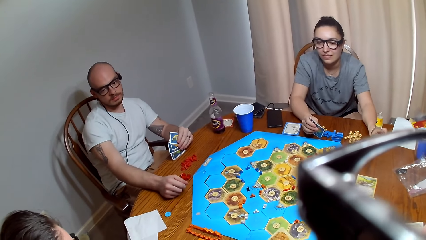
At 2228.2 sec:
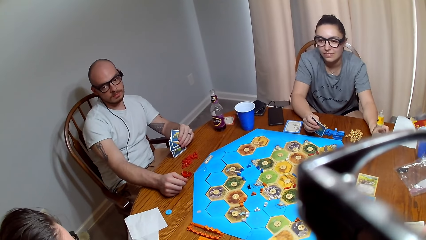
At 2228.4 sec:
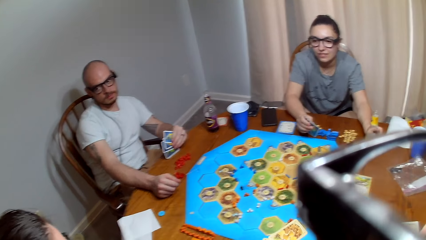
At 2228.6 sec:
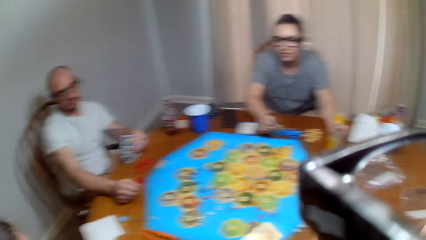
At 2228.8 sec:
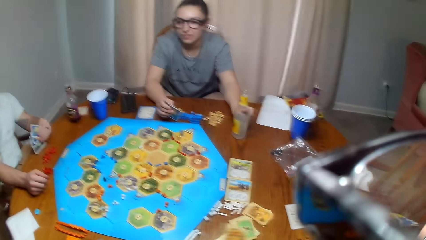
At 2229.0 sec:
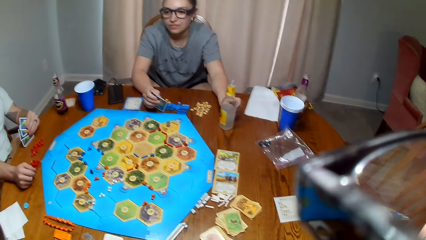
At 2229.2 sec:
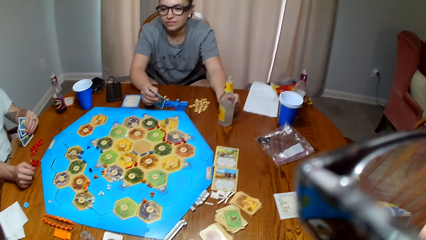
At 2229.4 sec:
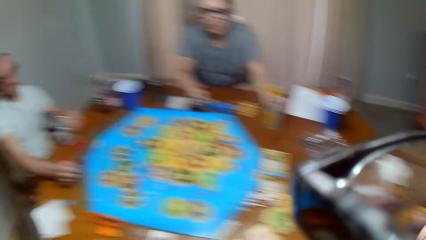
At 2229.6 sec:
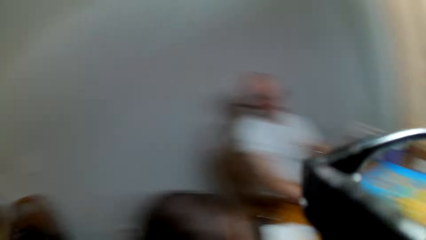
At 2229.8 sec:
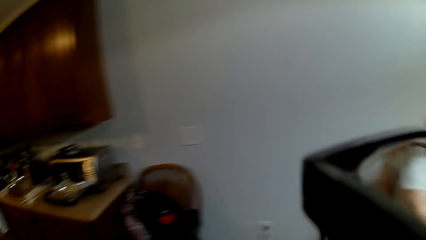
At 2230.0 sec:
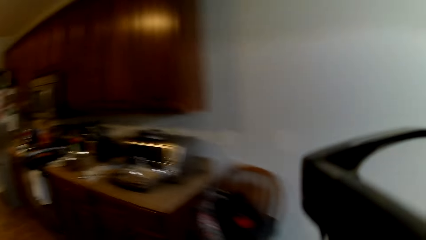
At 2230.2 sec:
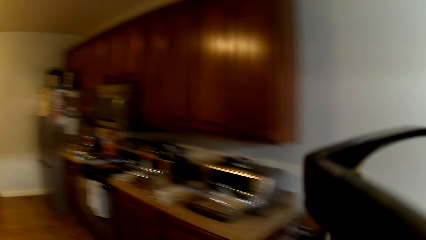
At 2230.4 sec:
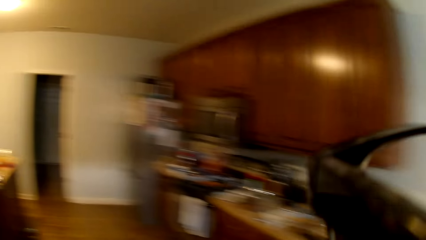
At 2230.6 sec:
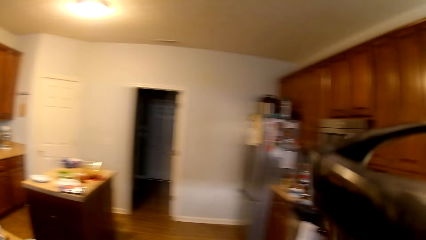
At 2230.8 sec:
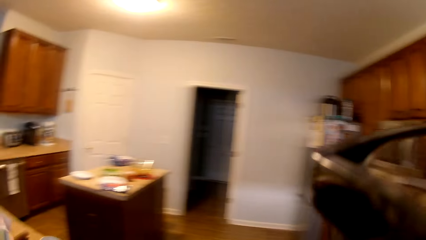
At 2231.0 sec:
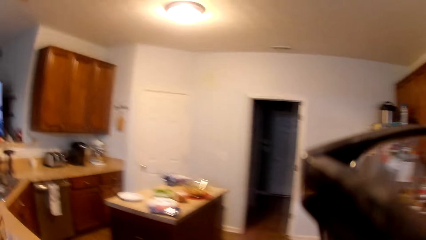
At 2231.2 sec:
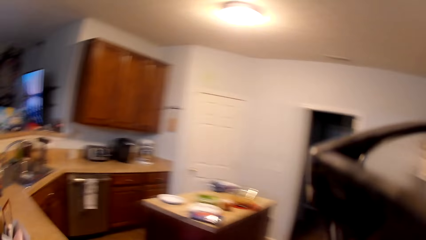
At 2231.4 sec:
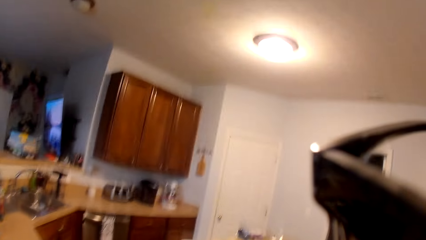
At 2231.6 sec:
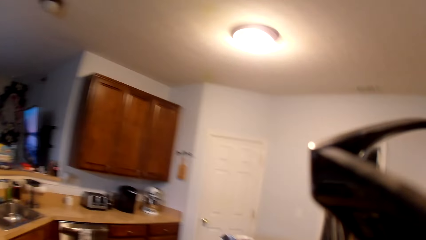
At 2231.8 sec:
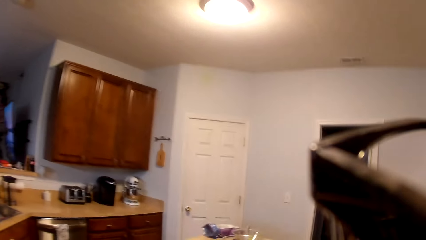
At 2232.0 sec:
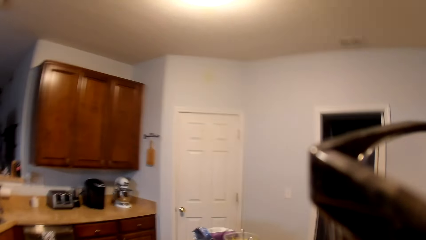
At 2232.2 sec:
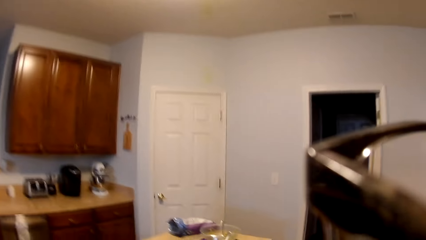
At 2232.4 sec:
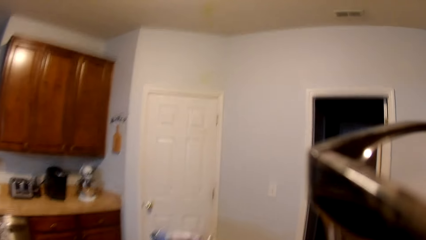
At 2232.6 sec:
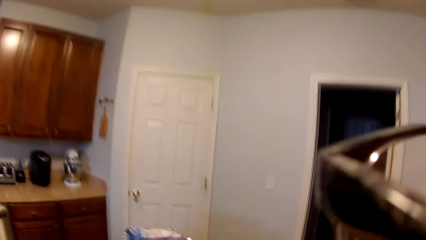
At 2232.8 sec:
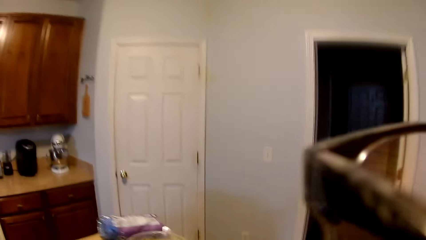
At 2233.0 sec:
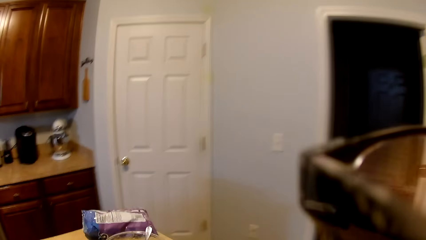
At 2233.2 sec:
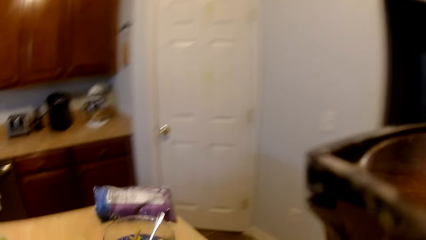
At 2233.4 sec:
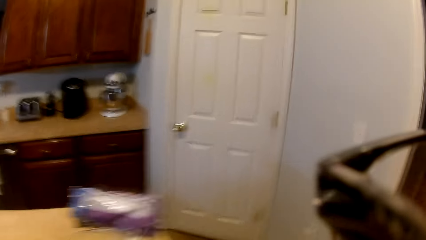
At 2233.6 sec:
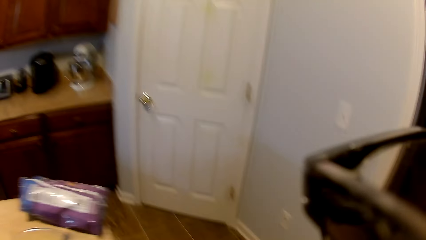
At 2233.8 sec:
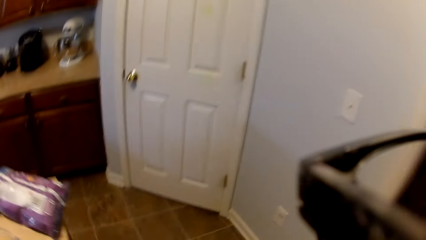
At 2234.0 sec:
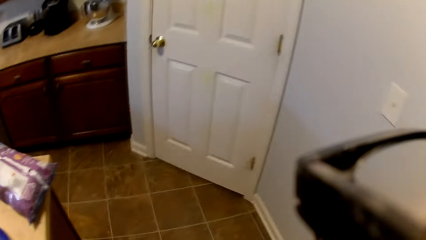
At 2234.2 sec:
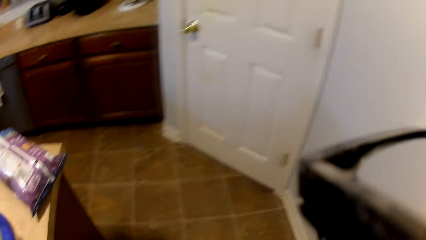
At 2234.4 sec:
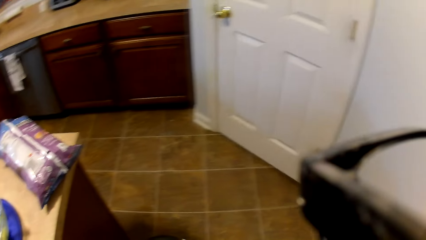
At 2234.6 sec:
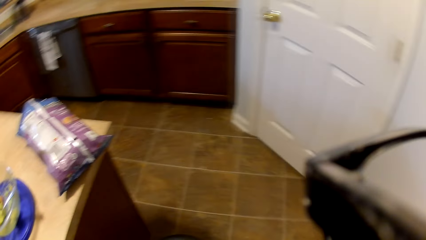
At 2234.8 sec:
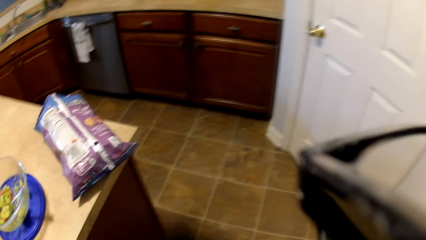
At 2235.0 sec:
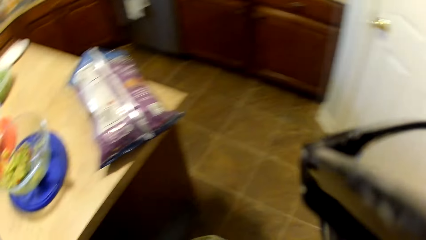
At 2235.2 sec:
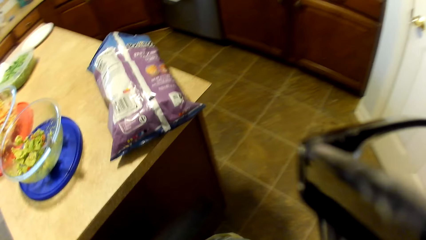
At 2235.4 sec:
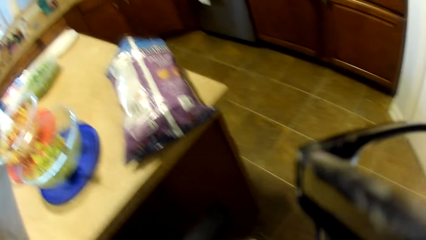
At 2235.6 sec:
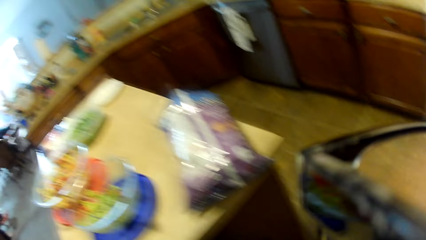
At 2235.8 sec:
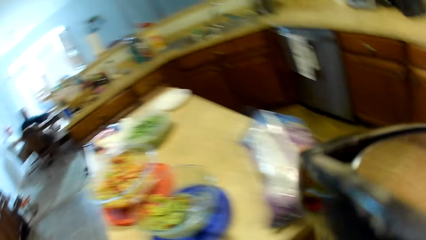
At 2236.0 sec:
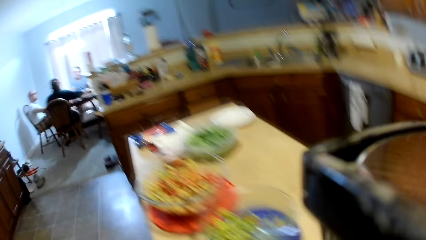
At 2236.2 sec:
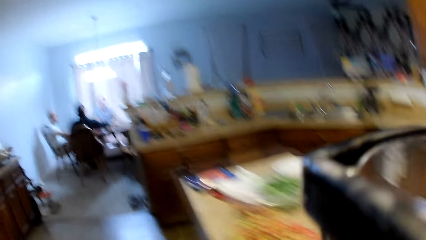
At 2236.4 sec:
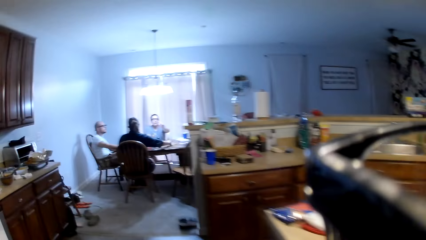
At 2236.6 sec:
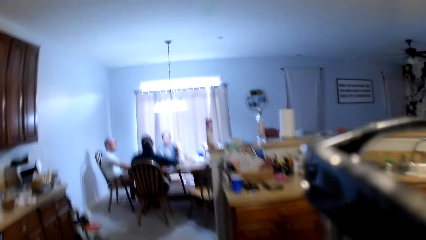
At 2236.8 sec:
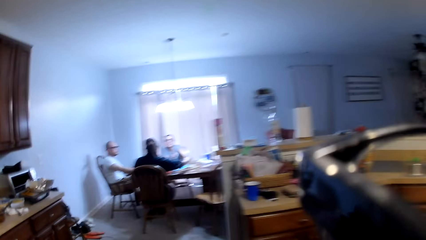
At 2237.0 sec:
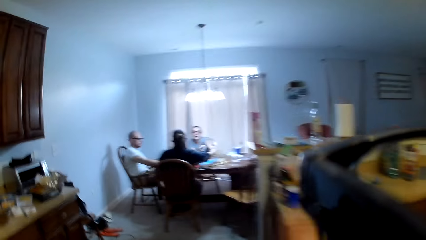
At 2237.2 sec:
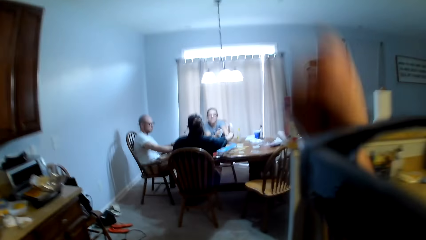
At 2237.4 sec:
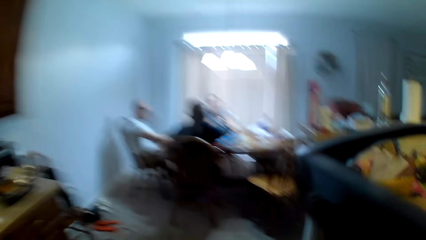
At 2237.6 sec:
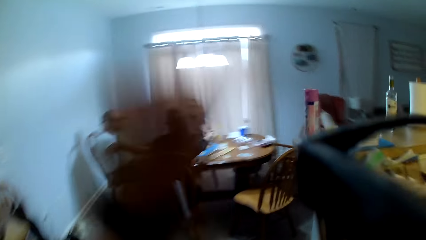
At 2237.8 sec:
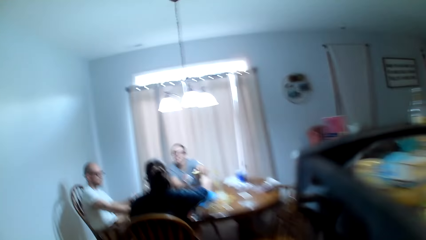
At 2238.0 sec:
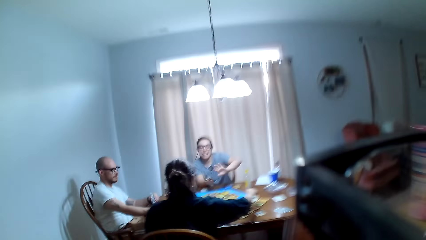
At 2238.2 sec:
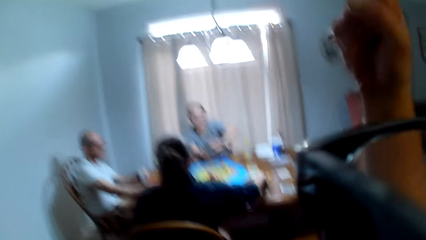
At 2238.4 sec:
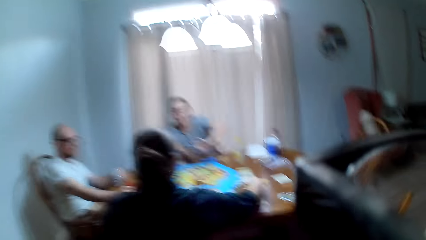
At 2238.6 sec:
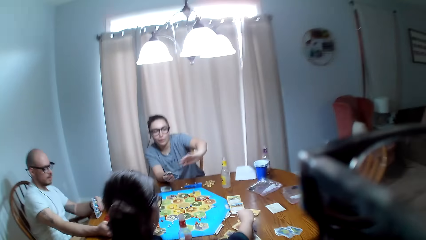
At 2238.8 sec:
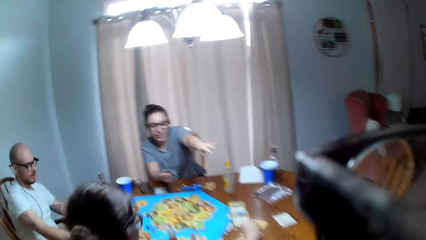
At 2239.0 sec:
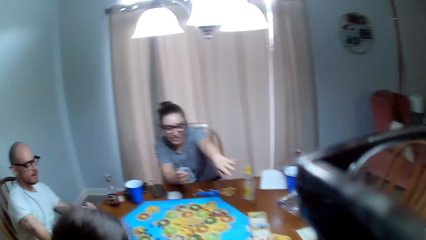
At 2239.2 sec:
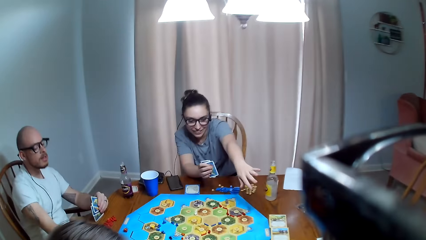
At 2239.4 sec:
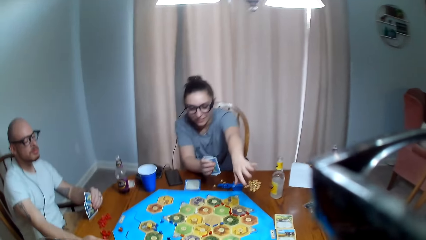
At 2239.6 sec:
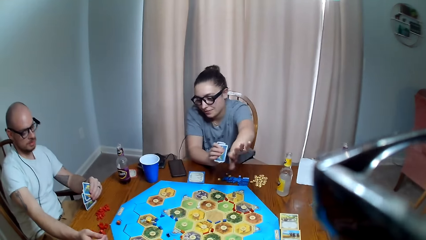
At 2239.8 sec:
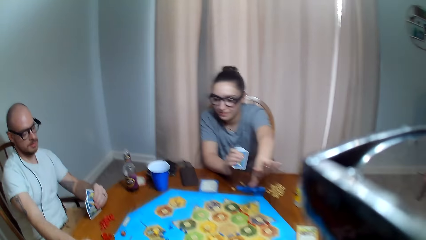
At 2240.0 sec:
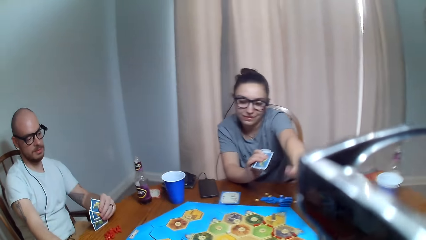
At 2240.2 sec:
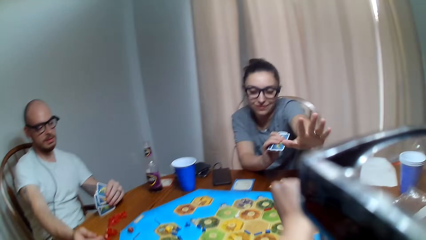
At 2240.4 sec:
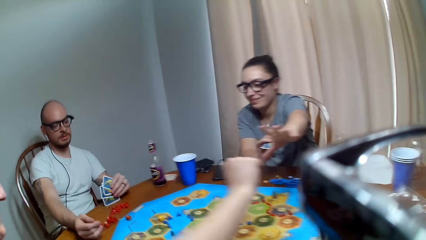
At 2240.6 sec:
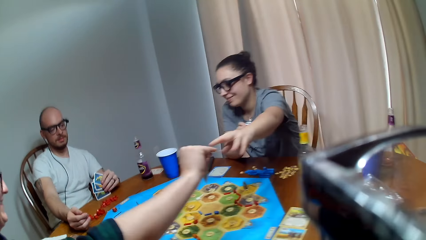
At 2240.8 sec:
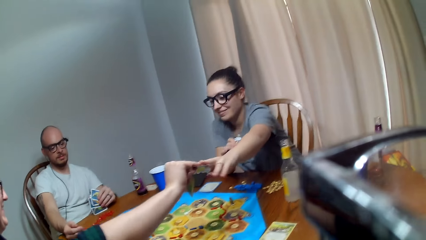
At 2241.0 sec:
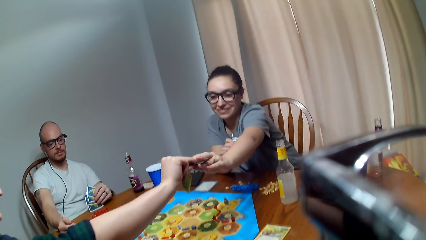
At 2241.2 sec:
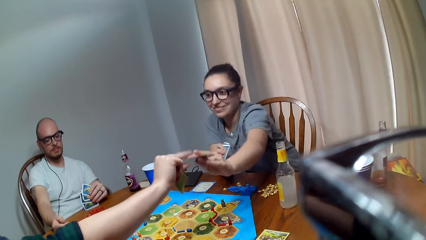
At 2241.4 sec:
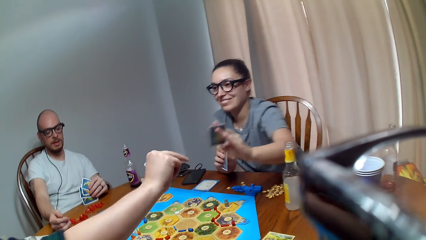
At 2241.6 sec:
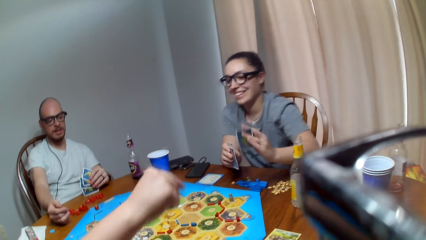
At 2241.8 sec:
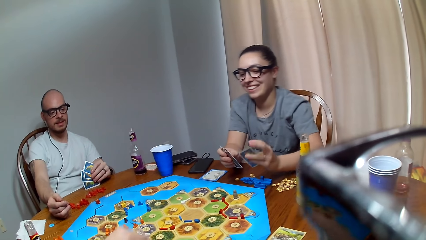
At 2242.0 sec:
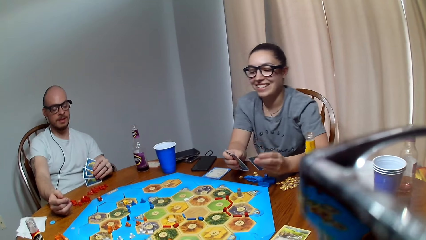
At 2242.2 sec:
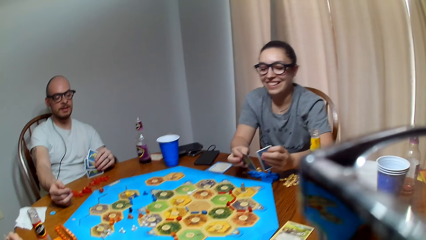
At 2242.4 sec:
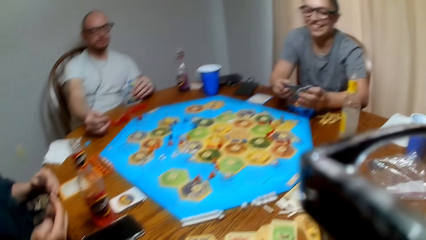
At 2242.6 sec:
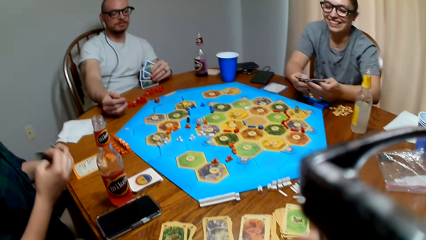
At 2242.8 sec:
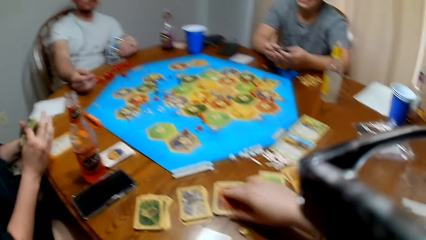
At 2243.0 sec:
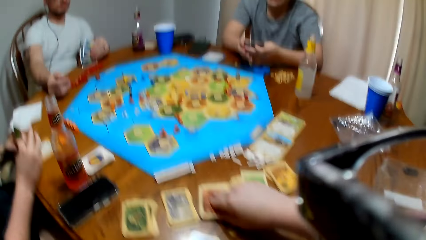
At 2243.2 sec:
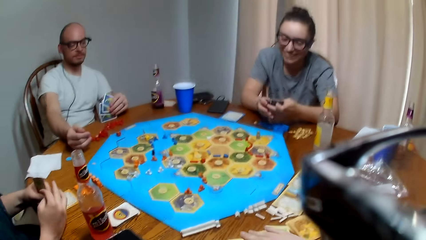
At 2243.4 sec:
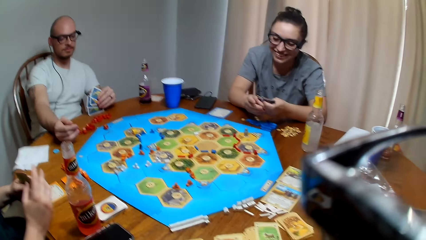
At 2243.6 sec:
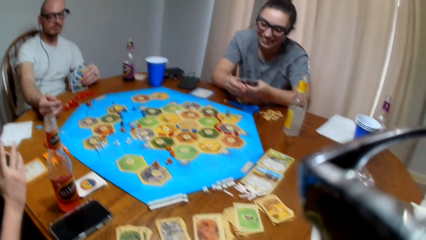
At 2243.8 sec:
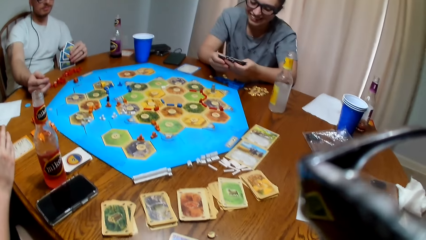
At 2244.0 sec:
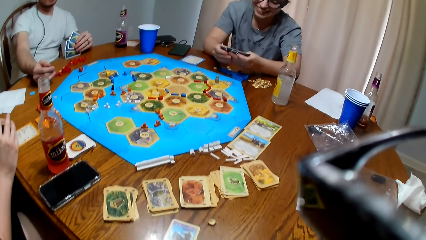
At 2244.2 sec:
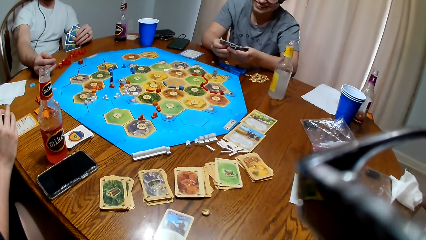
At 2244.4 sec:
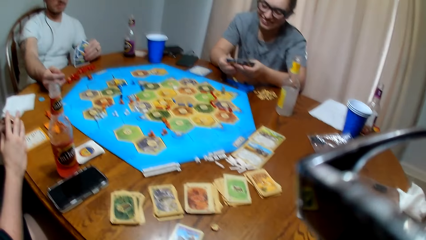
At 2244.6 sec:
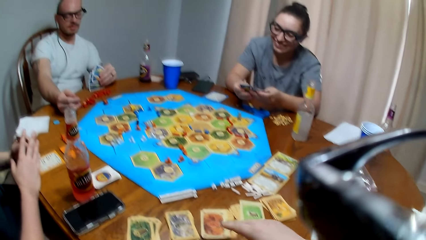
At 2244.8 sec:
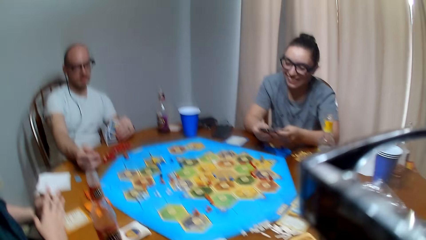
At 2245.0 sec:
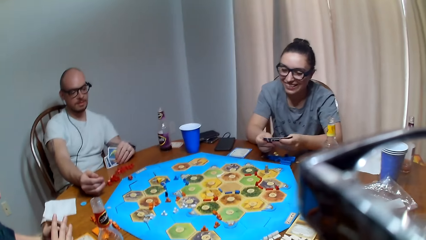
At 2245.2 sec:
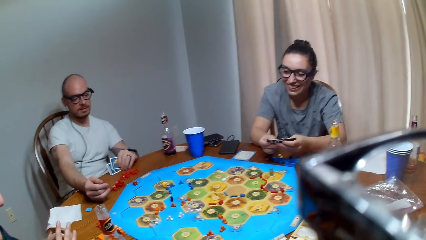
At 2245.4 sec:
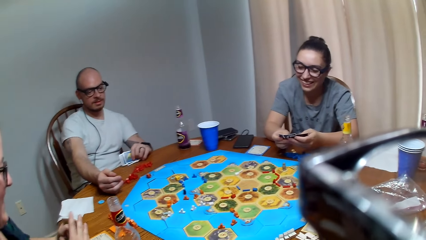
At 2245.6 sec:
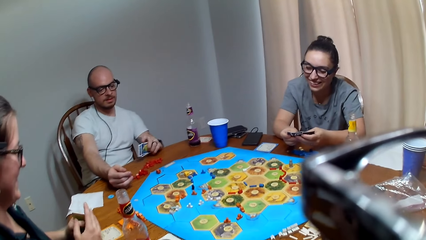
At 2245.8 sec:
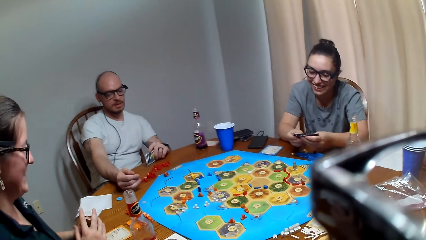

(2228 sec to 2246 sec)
The camera wearer moves to the kitchen. They speak loudly. They move back to the table. A man makes a sound. A woman picks a card from another woman. The camera wearer hands over a card to the first woman. The man speaks to the other woman. The camera wearer picks a card on the table. They speak to the other woman.
